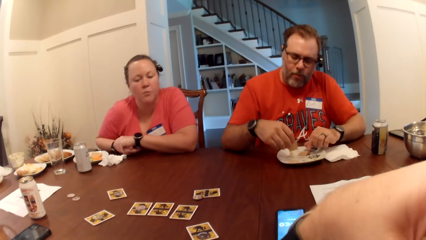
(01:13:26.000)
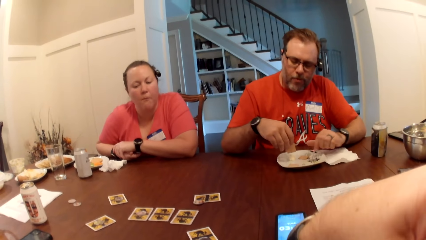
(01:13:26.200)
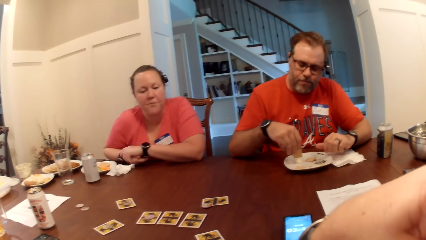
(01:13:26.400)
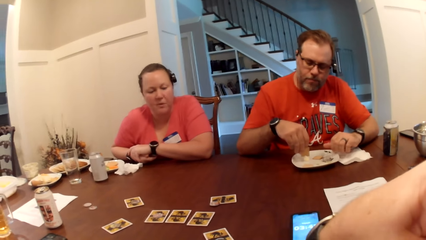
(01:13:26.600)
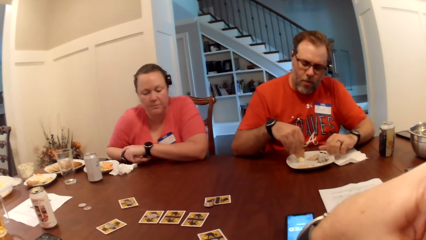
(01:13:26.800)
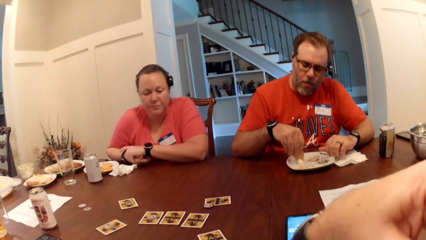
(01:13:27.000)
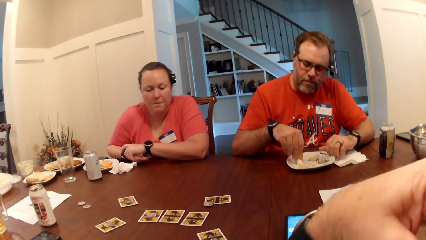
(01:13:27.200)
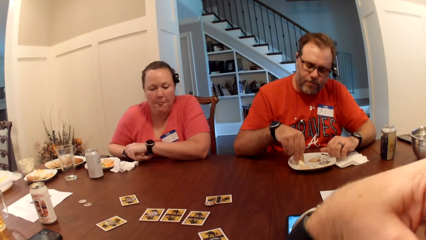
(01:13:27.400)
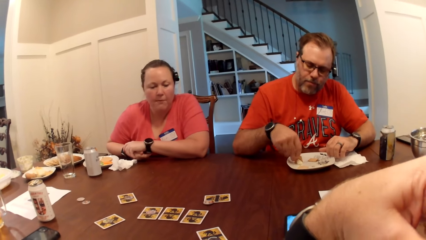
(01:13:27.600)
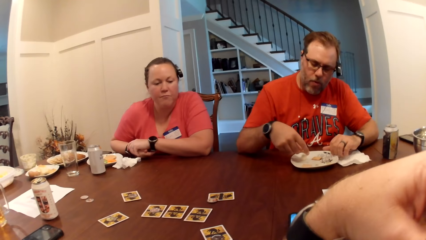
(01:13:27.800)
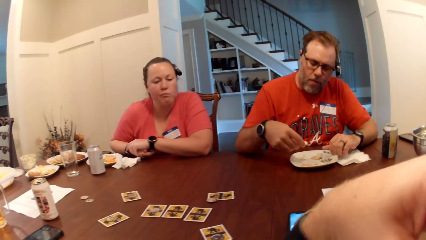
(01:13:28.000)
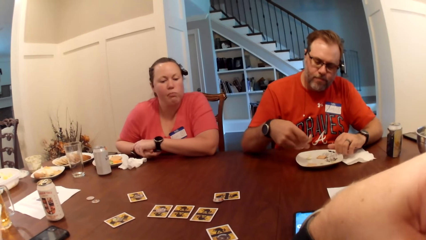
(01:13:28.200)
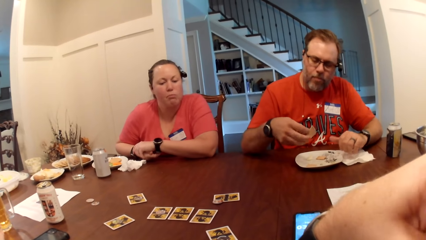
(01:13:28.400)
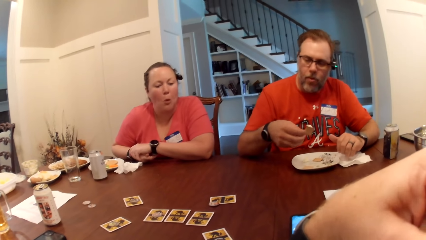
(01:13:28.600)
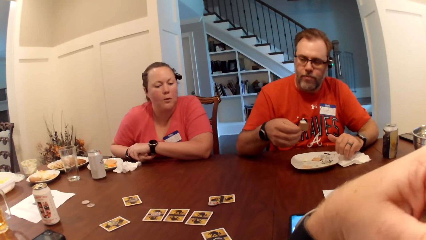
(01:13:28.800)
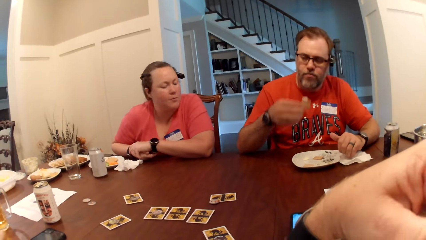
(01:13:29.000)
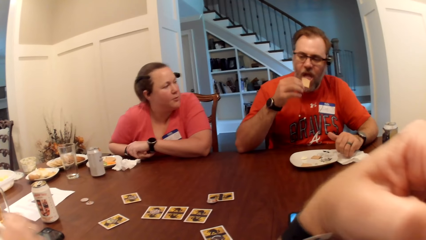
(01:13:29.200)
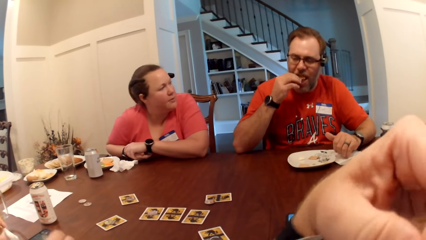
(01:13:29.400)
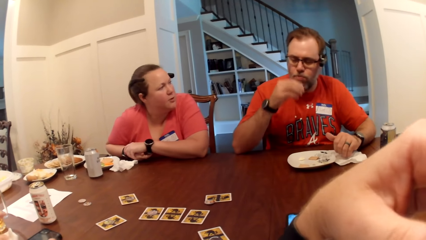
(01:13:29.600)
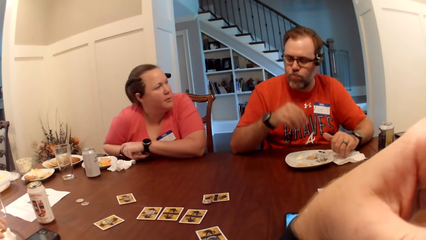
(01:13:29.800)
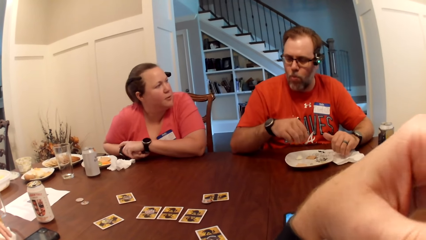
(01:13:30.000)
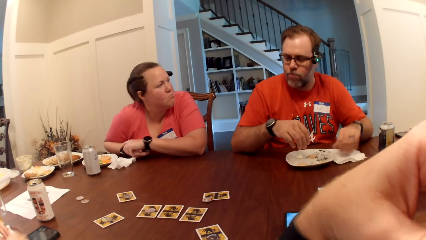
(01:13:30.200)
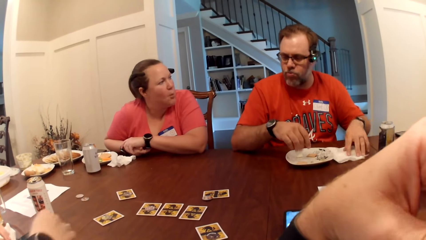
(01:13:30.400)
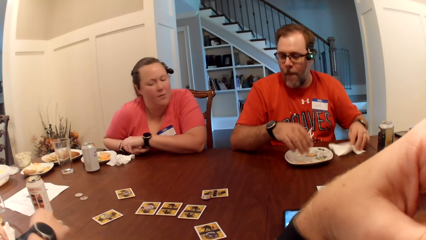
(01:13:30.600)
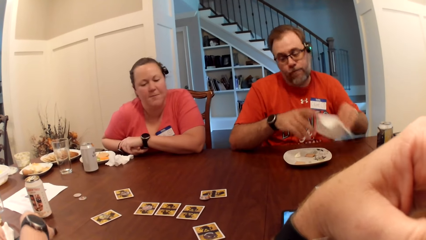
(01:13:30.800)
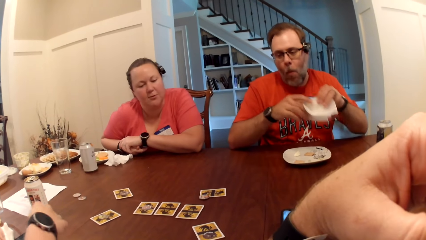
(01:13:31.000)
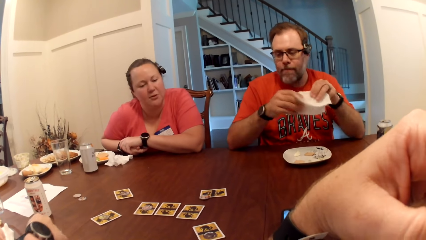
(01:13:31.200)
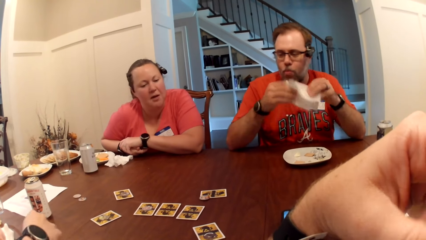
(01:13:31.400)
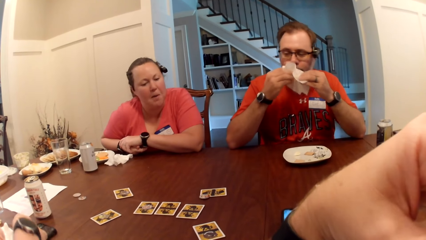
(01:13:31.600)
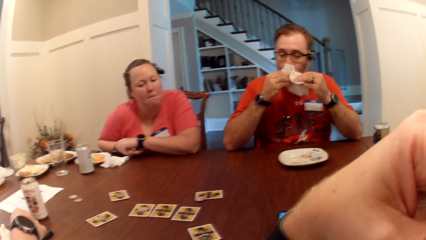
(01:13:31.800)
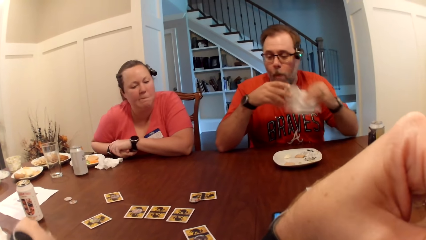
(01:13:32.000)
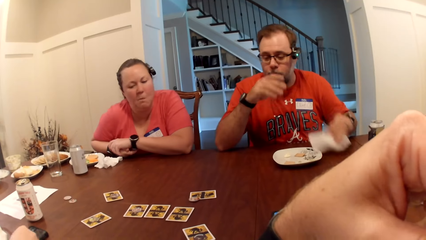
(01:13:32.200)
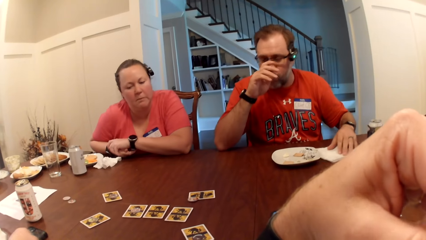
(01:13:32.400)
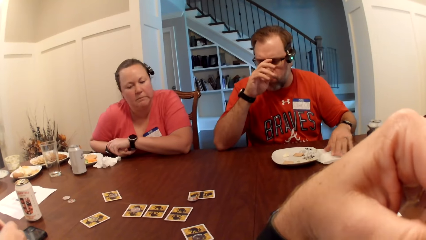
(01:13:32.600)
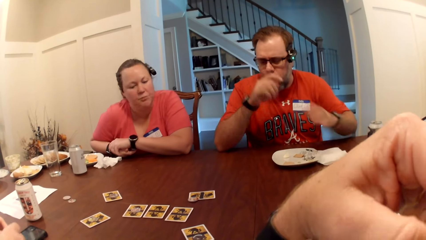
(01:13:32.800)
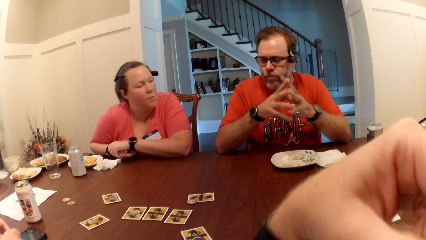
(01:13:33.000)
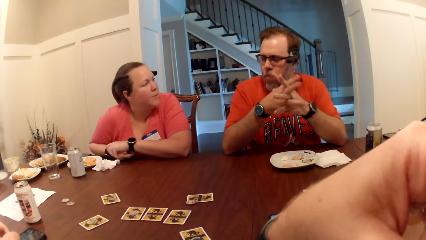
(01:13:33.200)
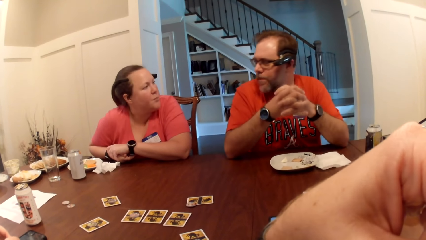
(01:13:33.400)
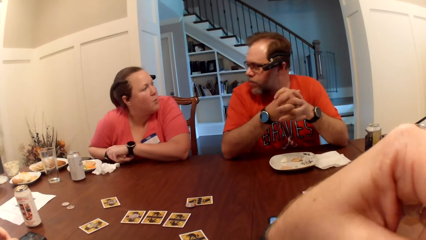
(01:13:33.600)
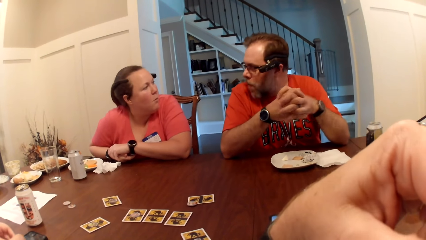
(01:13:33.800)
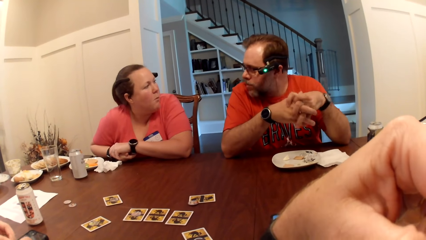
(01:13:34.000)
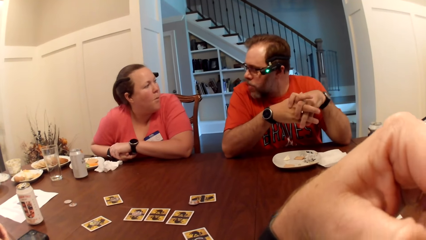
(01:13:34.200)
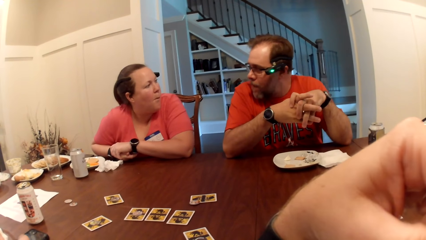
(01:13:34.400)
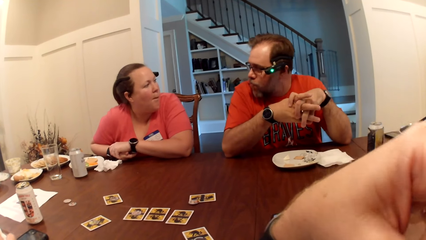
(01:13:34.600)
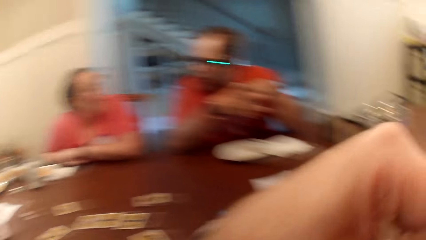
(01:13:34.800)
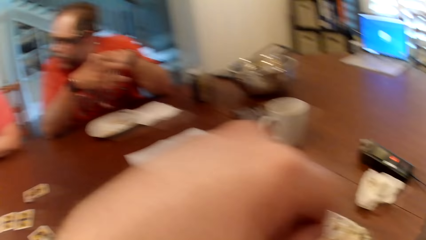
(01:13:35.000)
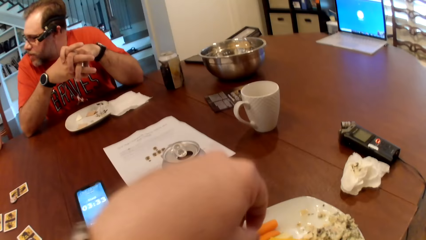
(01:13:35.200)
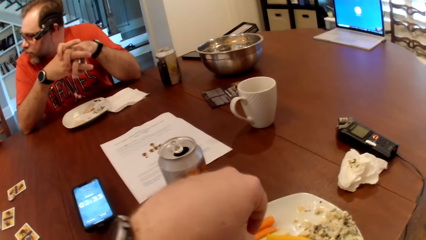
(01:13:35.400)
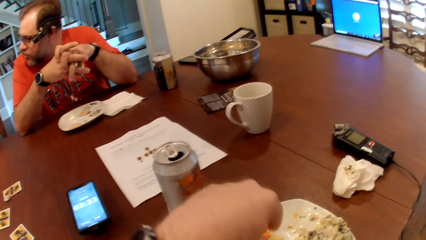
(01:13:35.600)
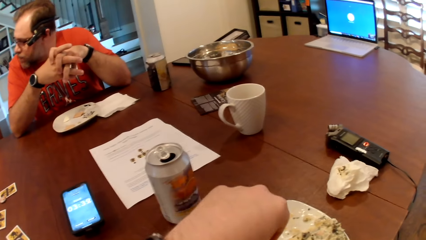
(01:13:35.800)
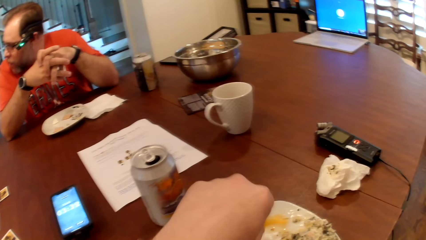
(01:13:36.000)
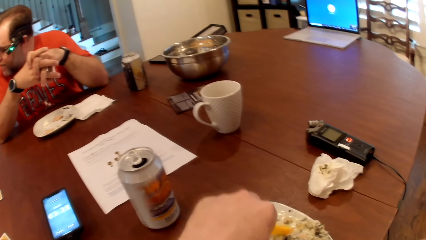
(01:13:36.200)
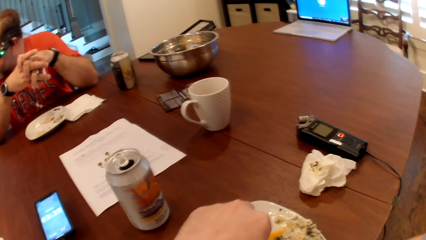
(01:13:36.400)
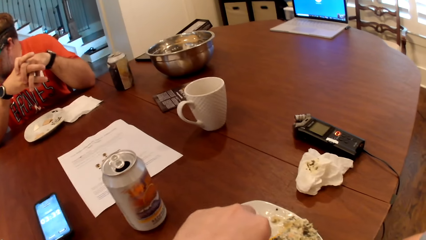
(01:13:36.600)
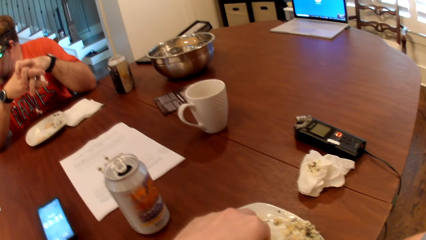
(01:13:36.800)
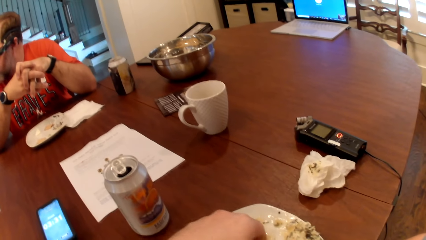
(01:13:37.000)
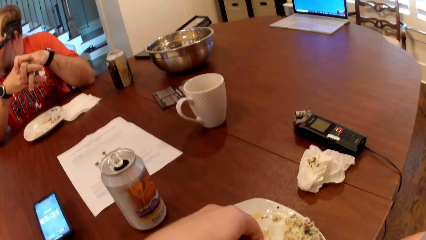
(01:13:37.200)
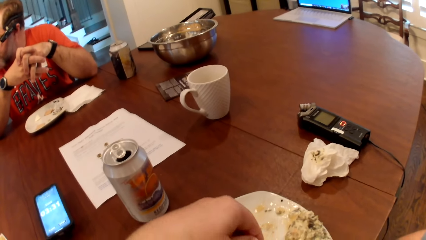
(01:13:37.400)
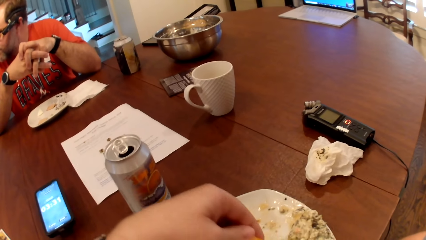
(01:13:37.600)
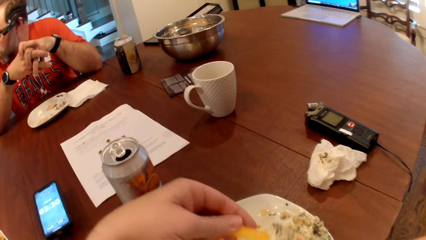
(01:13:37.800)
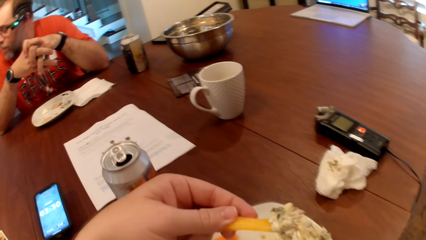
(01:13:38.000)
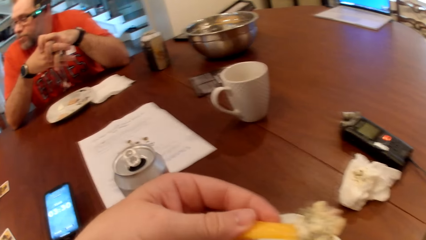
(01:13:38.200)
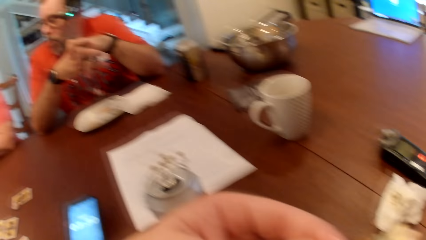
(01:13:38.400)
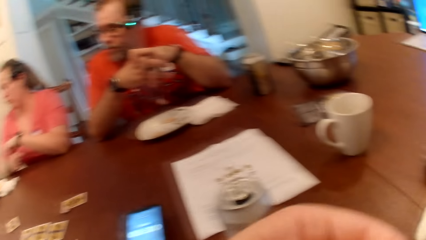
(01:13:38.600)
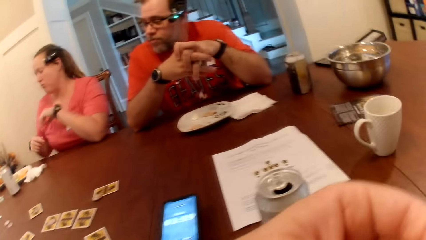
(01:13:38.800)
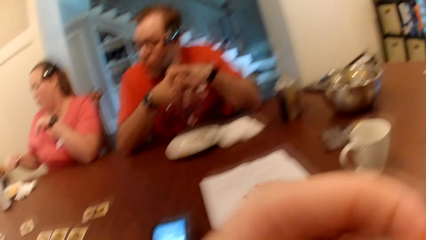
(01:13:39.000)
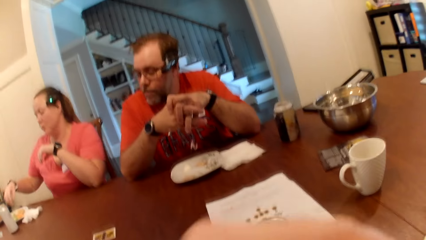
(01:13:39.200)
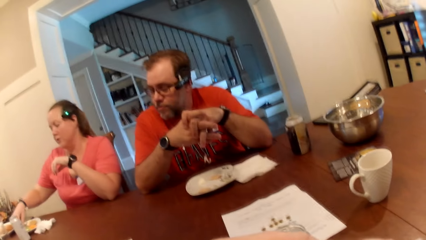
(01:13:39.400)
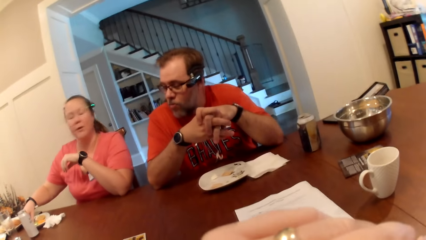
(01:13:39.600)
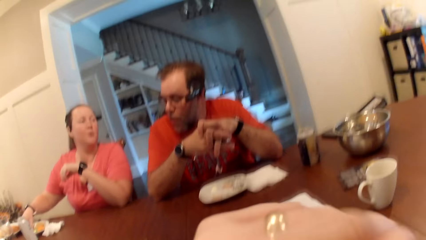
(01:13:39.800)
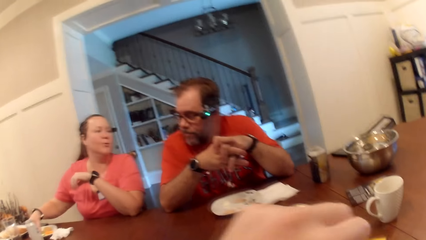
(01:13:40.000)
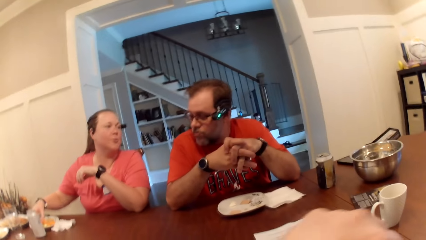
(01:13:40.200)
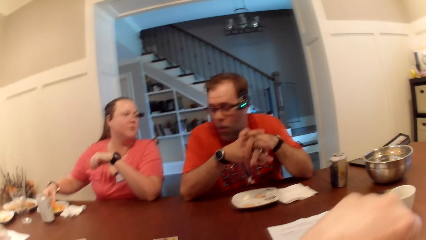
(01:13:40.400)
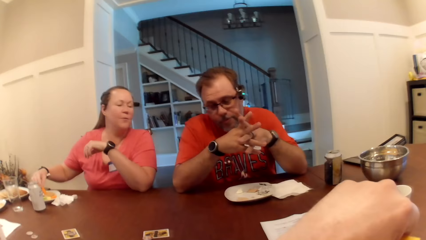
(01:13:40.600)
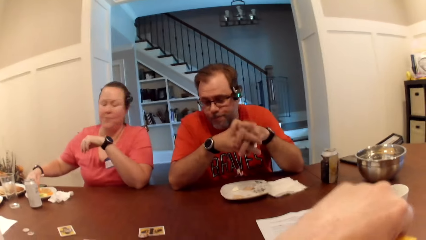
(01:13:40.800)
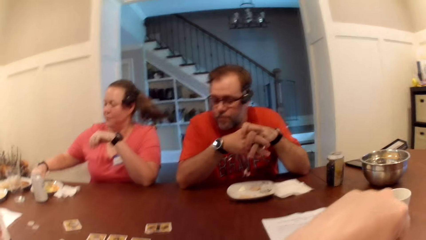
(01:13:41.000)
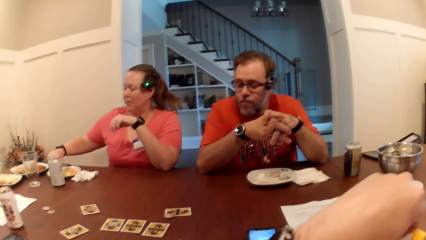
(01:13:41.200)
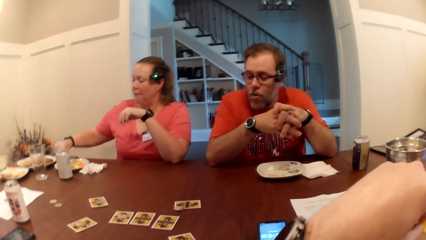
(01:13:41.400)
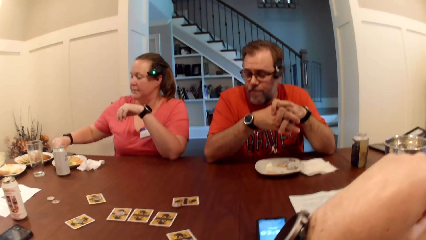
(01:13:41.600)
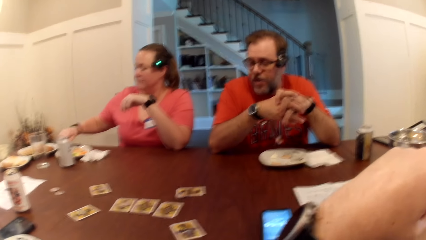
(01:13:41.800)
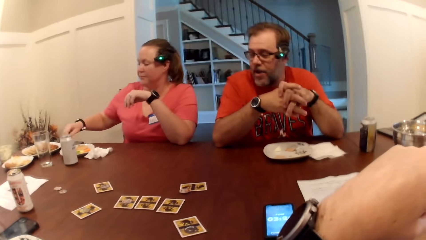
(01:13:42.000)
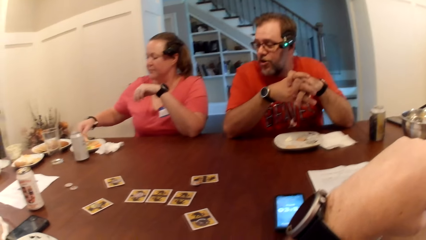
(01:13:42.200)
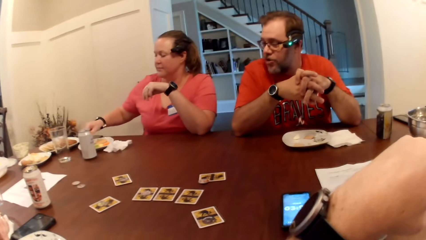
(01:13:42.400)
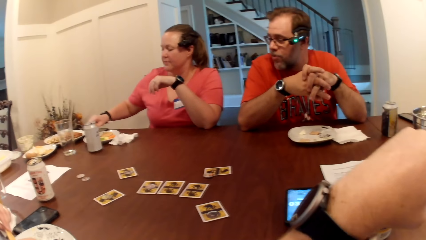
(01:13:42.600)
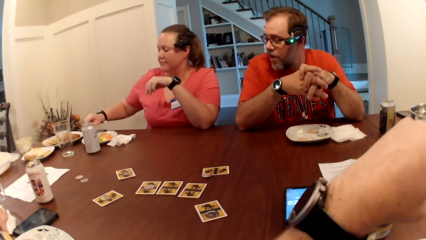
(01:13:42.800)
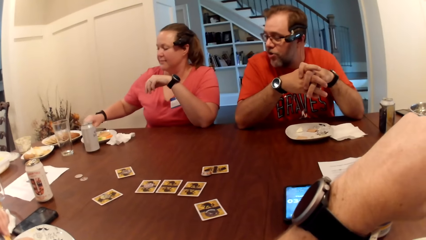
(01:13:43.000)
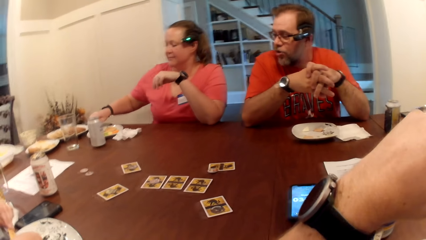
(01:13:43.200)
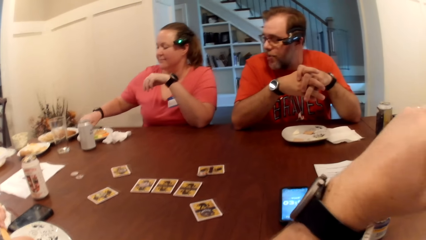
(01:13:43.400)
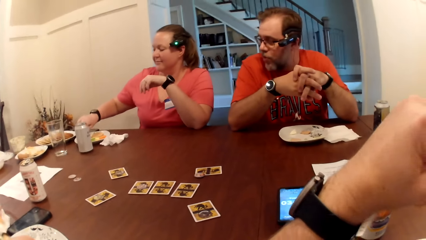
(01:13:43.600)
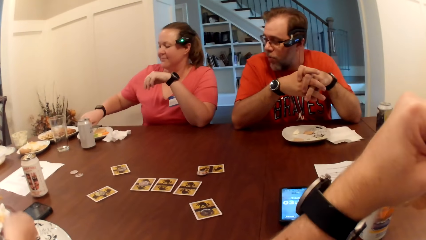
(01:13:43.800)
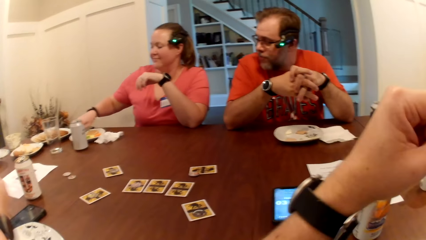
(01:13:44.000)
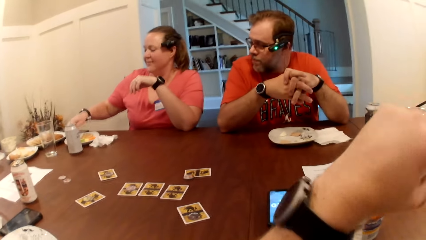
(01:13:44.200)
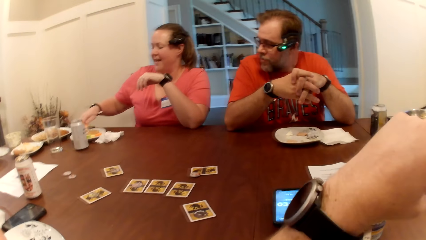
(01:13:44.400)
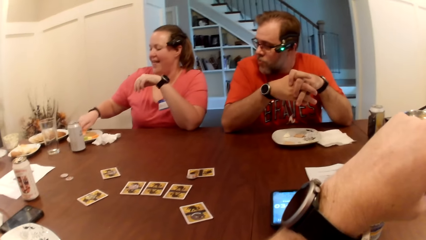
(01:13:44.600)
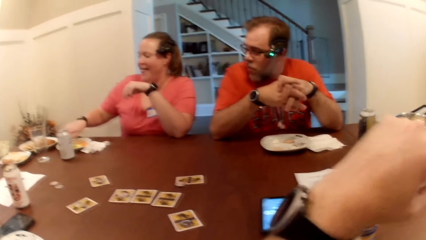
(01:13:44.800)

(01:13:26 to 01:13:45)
A man scoops cream from the plate with the biscuit in his right hand, puts the biscuit in his mouth with his right hand, picks up the tissue paper from the table with his left hand, holds the tissue with his right hand, cleans his mouth with the tissue in both hands, puts the tissue paper on the table with his left hand, and adjusts his eyeglasses with his right hand. The camera wearer picks up a slice of carrot from a plate on the table with his left hand. He eats the snacks. He scoops sauce from the plate with the carrot in his left hand. He eats the snacks again. A woman picks up a slice of carrot from the plate on the table with her right hand and stirs the sauce in the plate with the carrot in her right hand. The man interacts with someone. Another woman picks up a biscuit from the plate on the table with her right hand.
